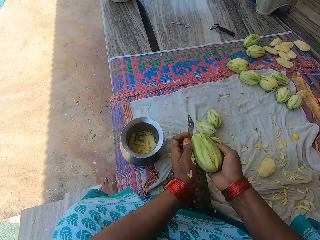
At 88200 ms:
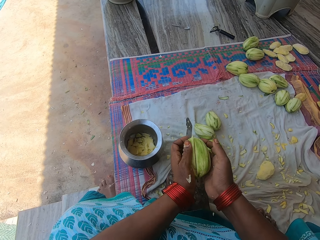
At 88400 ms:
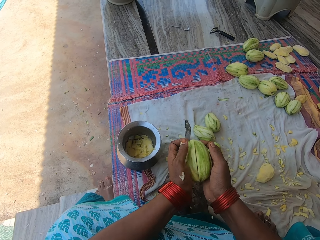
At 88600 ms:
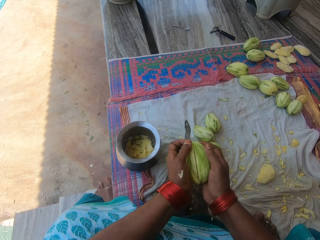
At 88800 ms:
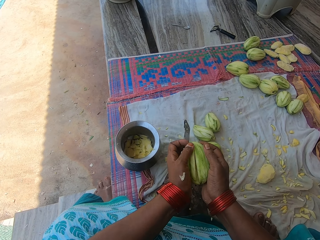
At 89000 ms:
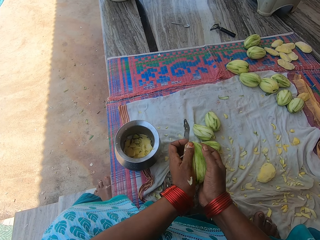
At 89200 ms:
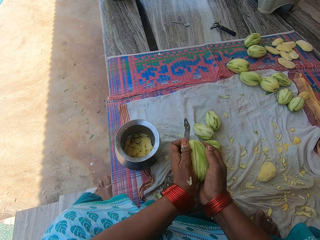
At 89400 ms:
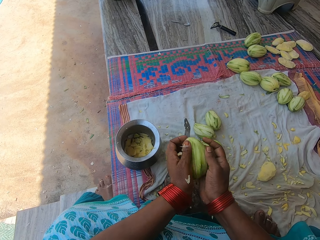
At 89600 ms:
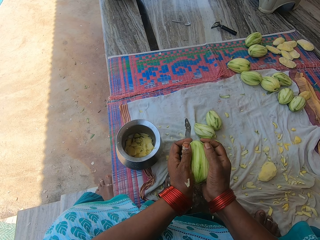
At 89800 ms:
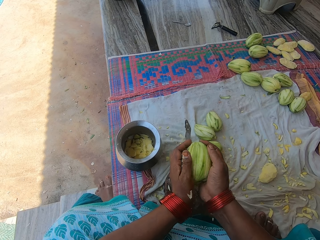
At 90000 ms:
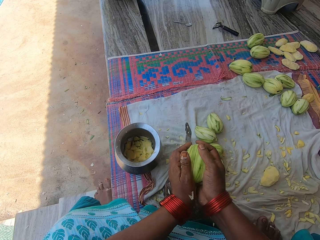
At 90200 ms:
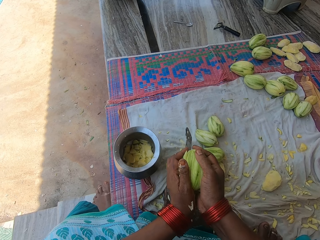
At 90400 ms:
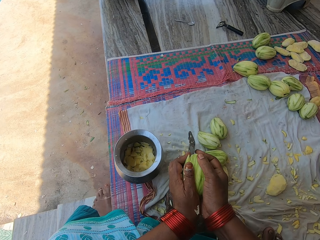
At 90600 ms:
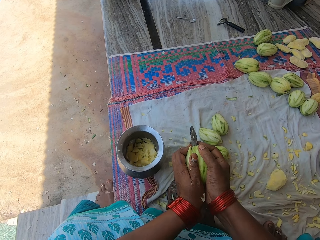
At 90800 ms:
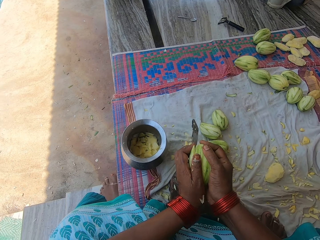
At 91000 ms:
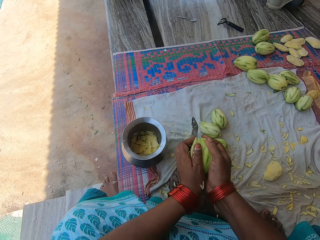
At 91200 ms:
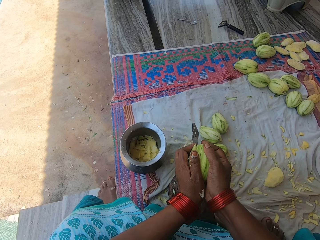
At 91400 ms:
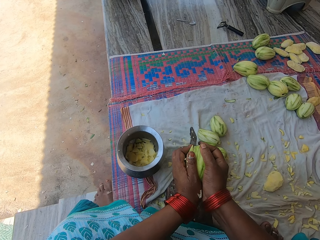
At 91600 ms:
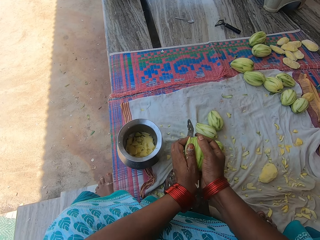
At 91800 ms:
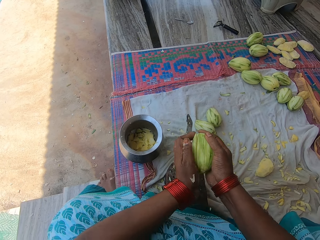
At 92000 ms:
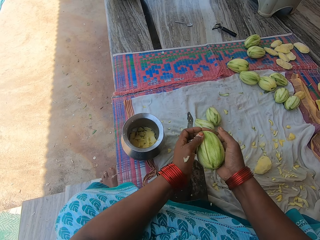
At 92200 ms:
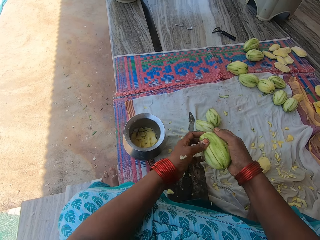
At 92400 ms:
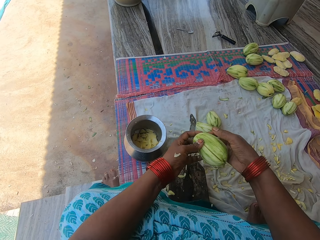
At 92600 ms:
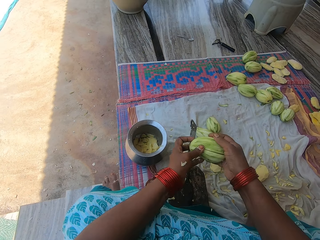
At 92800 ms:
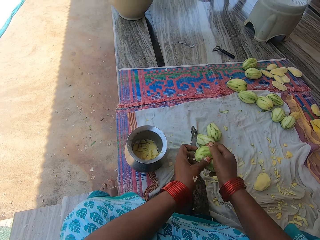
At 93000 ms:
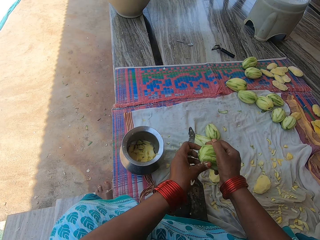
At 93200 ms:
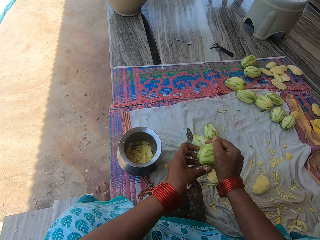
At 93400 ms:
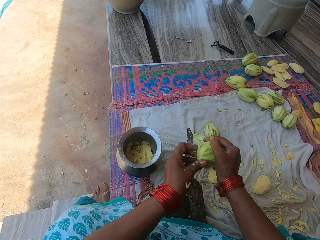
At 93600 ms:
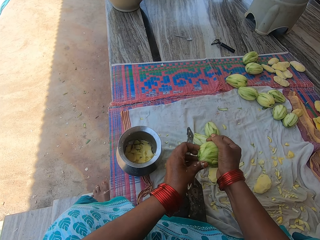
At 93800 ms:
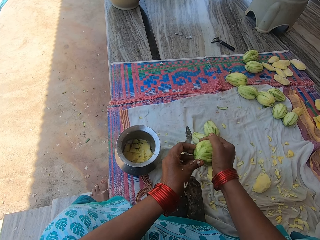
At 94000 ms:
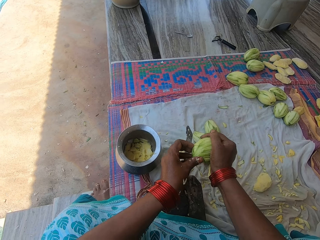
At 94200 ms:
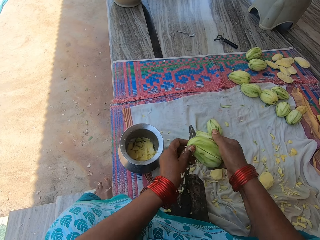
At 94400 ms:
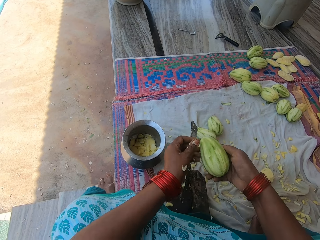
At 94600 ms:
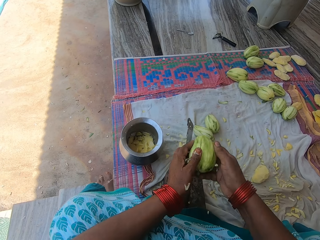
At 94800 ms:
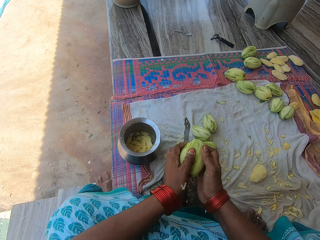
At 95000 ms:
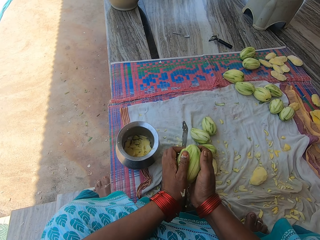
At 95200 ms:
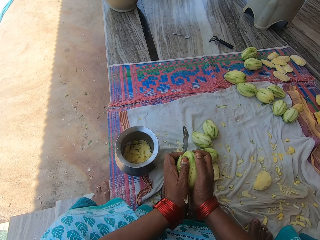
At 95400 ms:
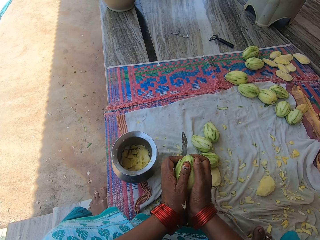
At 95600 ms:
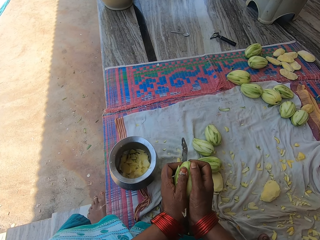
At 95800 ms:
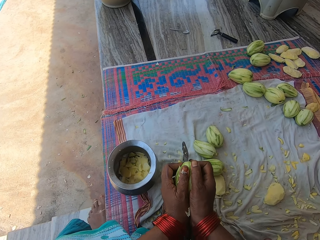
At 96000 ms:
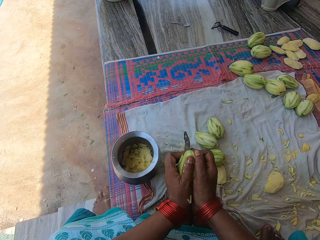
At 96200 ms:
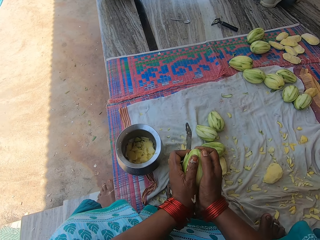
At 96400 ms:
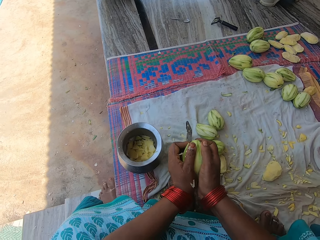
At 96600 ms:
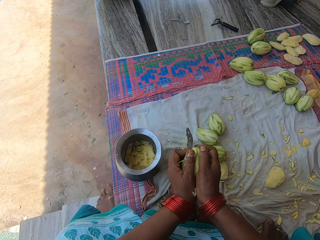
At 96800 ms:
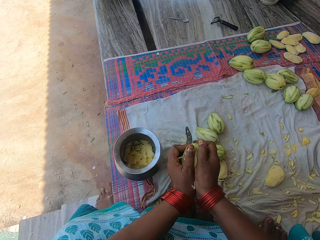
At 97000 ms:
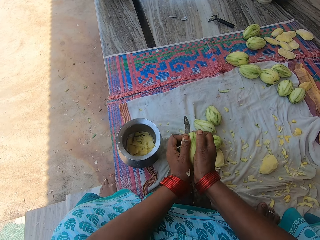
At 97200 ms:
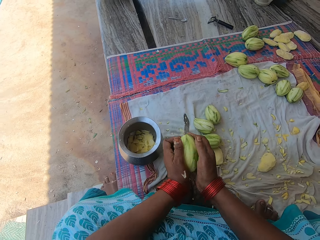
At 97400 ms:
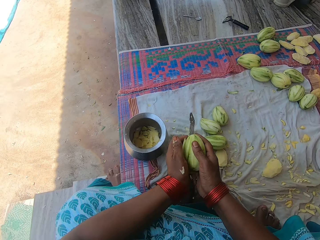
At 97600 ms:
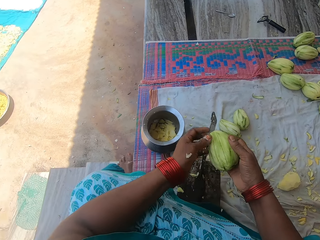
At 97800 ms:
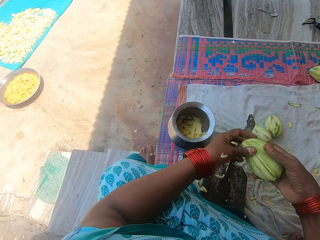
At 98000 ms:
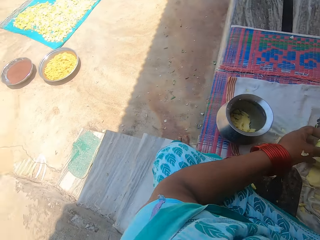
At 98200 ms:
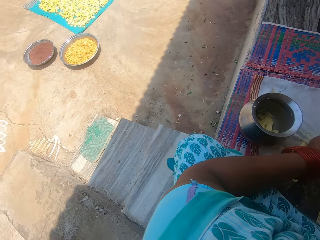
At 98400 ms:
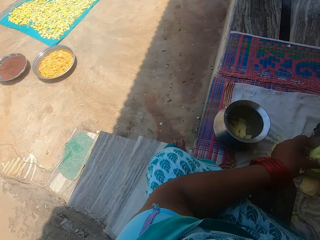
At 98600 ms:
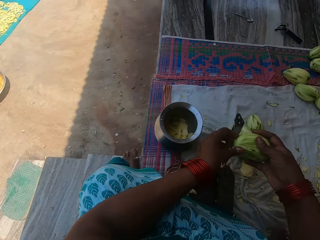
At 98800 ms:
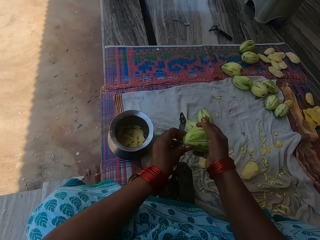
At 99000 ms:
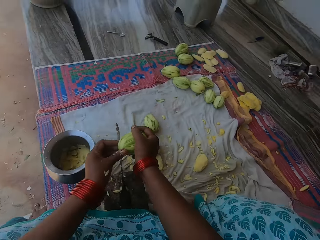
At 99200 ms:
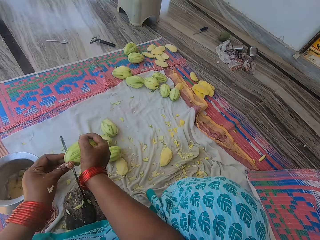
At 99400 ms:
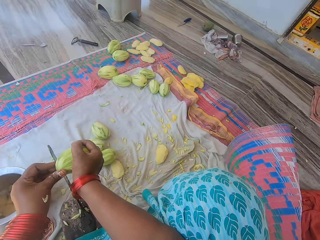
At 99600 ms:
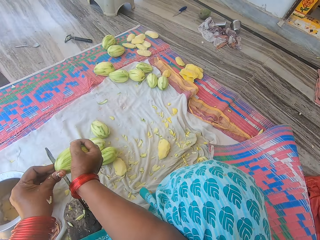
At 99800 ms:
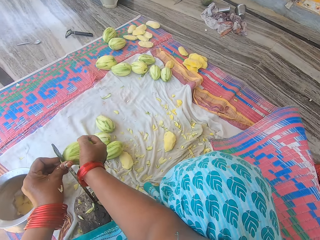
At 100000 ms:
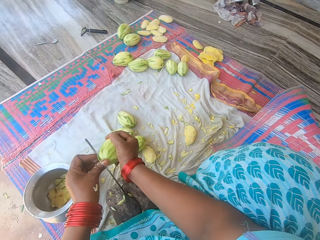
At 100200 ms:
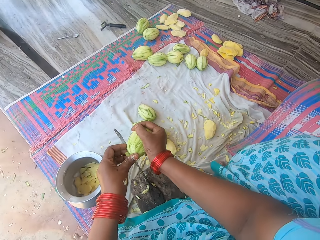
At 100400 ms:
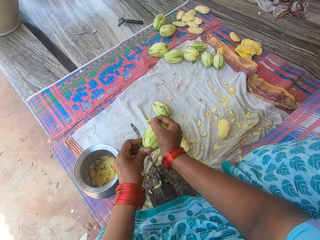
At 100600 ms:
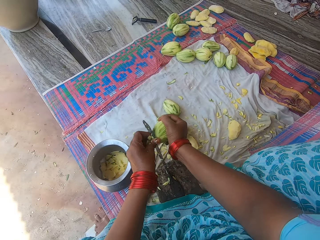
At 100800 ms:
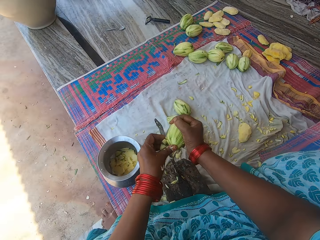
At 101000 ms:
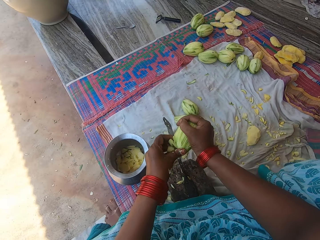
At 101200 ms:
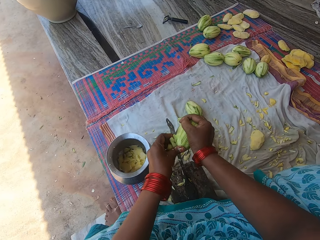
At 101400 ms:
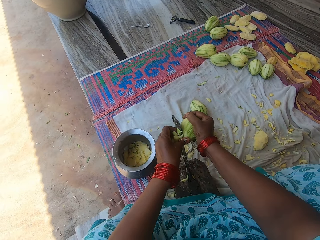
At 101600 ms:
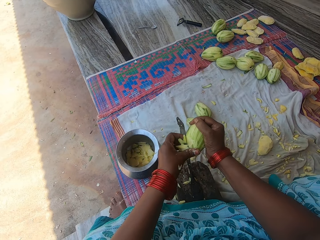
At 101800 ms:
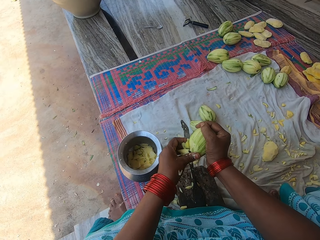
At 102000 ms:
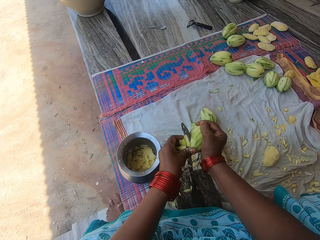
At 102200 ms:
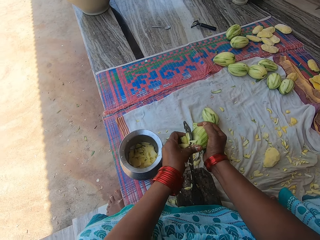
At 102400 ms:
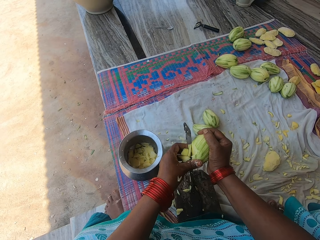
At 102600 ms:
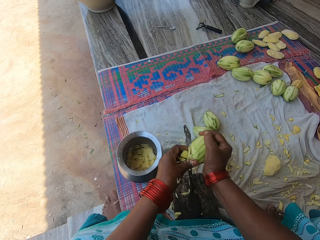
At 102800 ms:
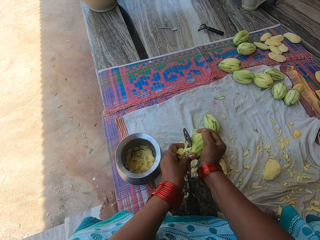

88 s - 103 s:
The camera wearer holds the mango with hands. They cut the mango into pieces with the knife. They hold the mango with hands. They turn the mango. They cut the mango into pieces with the knife. They look at the ground. They chop the mango into pieces with the knife on the knife stand.

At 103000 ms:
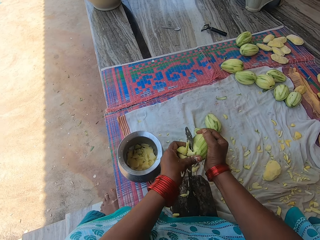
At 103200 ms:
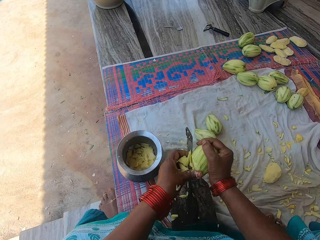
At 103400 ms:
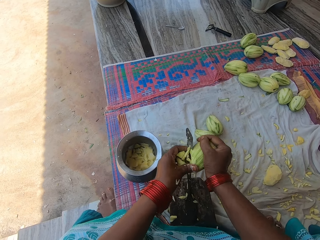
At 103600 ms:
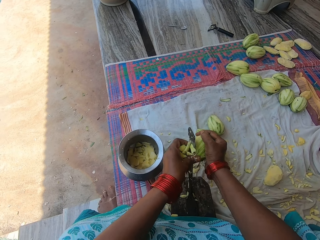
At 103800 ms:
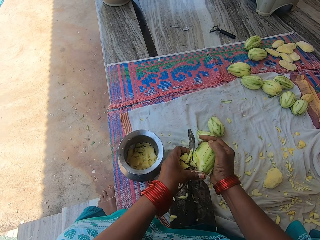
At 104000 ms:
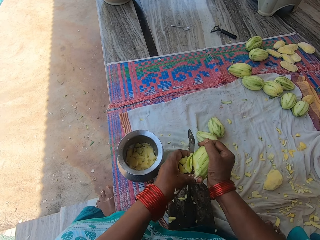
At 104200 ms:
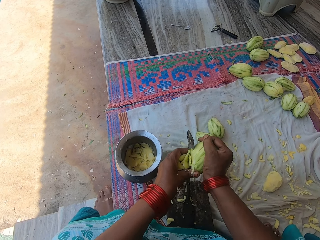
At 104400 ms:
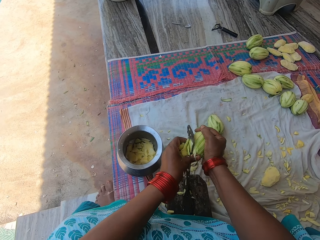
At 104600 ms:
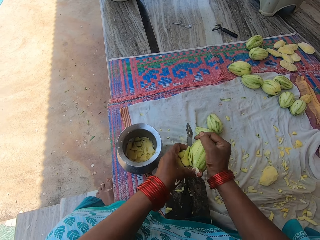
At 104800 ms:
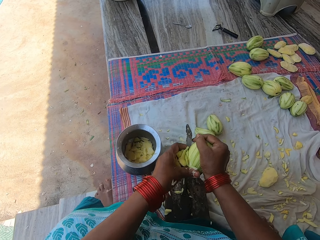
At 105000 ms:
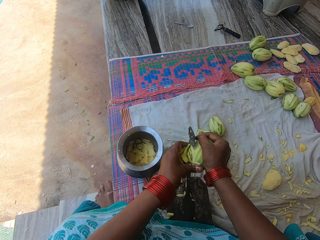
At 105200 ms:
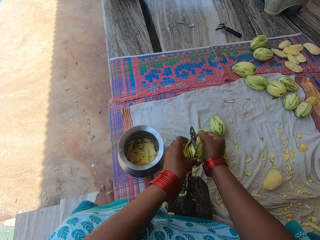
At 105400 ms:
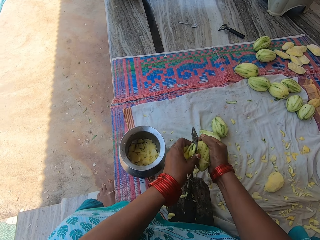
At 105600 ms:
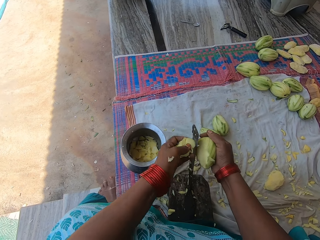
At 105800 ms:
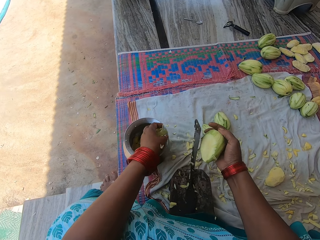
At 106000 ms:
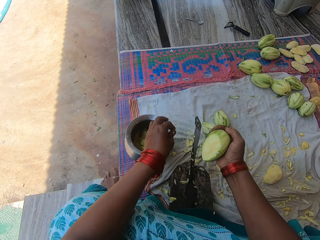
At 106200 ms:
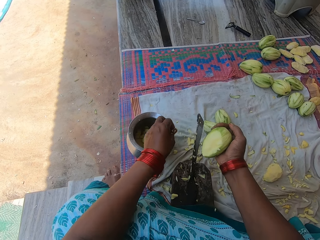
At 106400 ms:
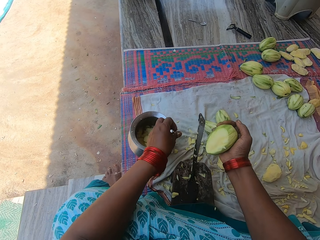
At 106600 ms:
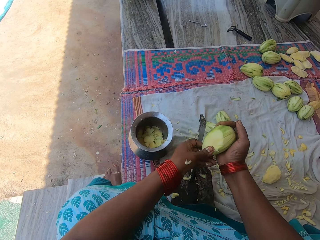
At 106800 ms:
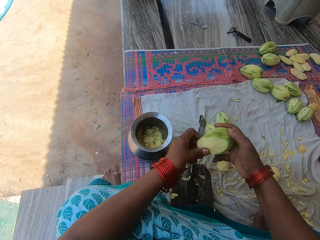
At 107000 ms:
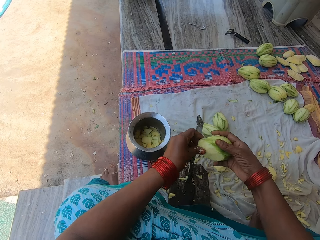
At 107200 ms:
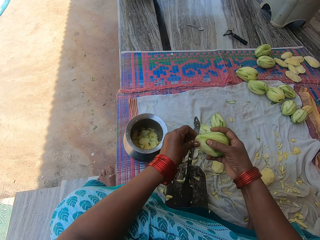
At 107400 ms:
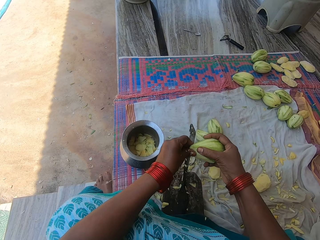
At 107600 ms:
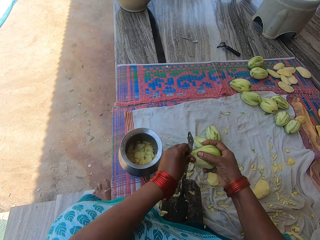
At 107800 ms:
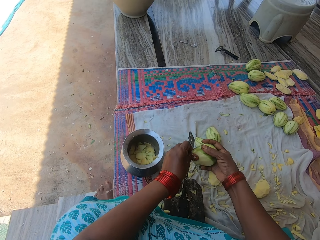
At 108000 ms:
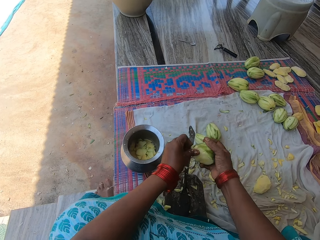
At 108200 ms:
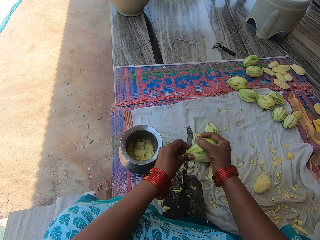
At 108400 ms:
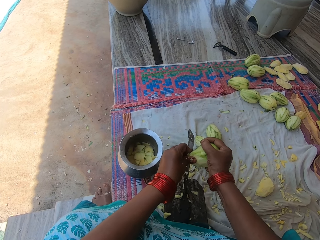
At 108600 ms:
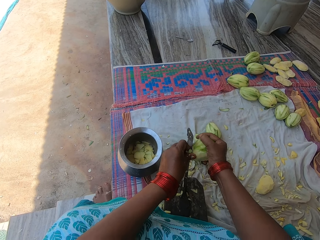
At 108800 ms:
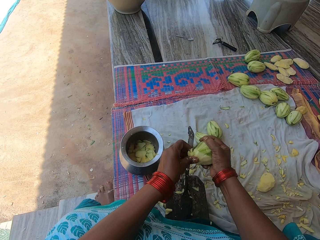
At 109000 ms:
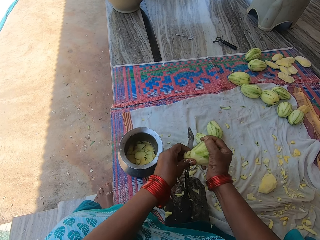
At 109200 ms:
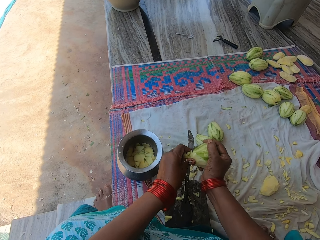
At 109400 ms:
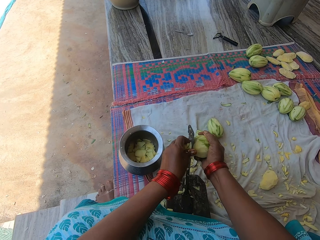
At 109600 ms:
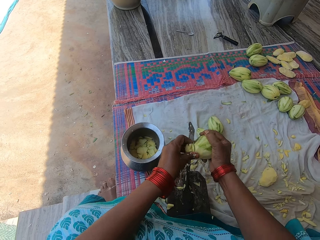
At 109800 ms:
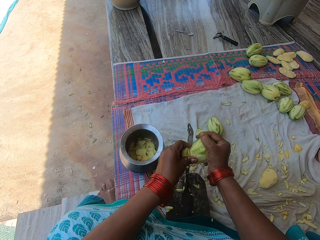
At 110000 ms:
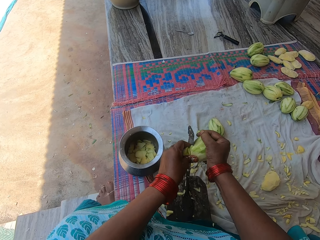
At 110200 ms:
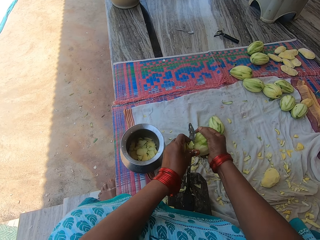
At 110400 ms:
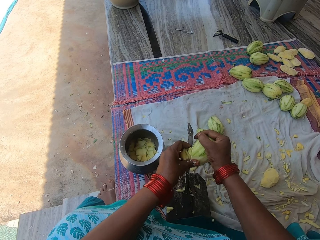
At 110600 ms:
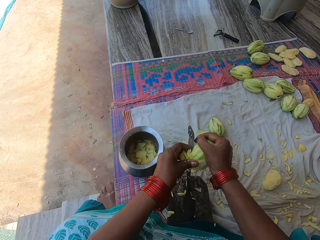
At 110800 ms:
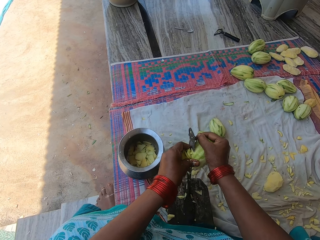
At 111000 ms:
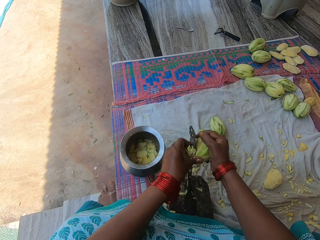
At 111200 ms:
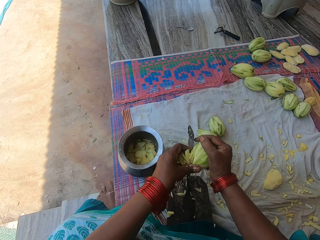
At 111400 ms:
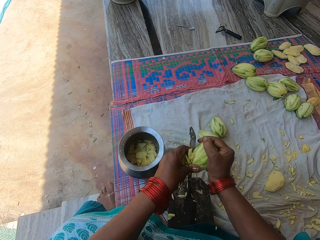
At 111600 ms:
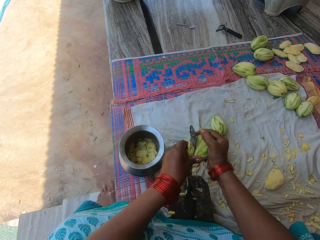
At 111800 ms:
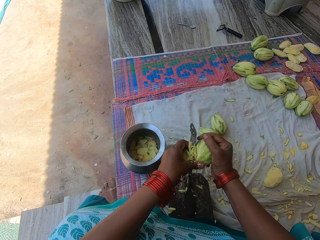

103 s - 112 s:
The camera wearer pours the chopped mangoes in the cooking pot. They chop the mango into pieces with the knife on the knife stand. They hold the mango with hands.
